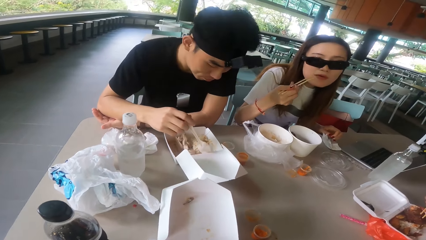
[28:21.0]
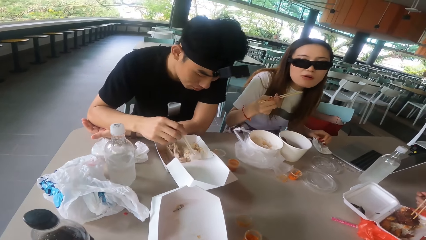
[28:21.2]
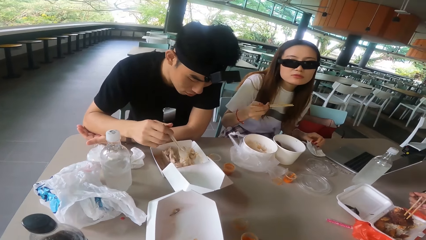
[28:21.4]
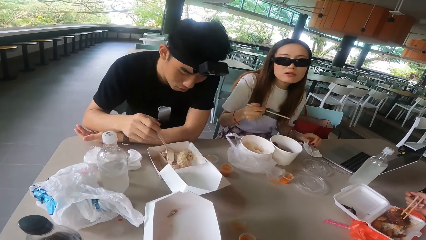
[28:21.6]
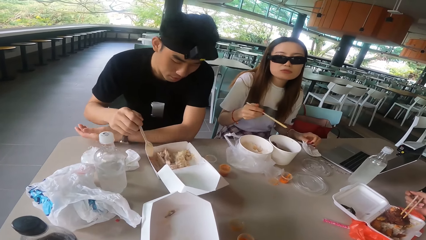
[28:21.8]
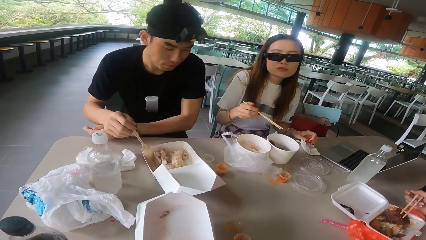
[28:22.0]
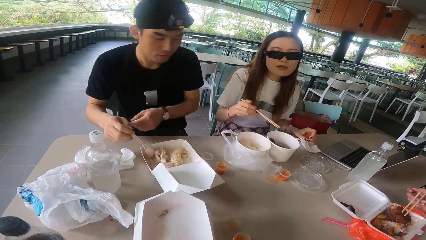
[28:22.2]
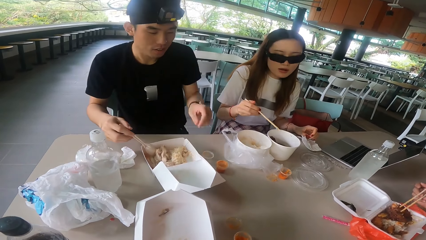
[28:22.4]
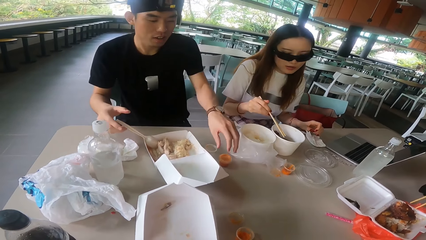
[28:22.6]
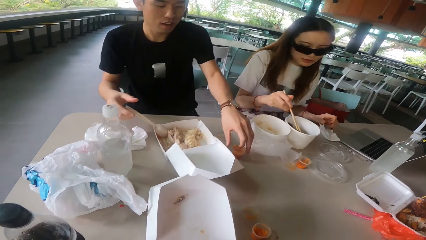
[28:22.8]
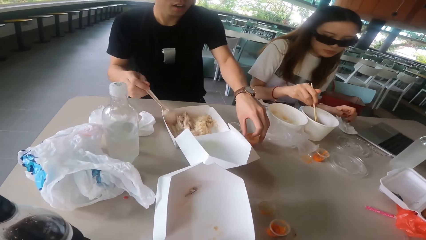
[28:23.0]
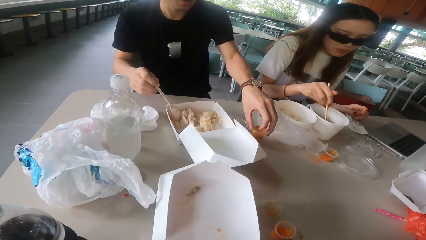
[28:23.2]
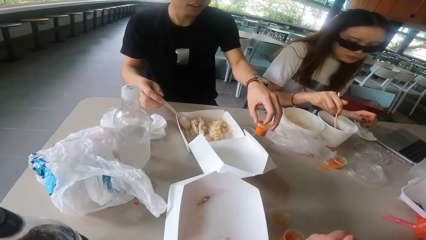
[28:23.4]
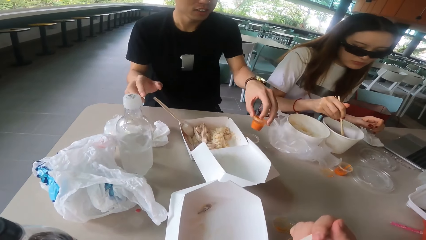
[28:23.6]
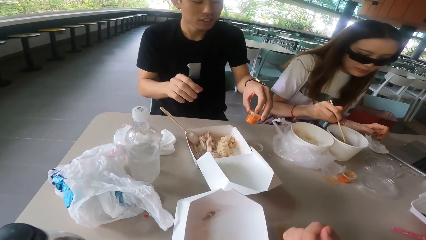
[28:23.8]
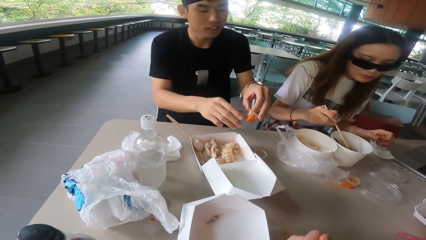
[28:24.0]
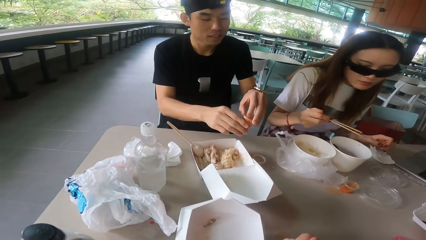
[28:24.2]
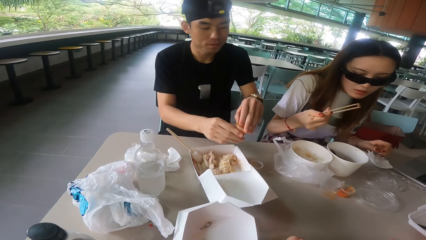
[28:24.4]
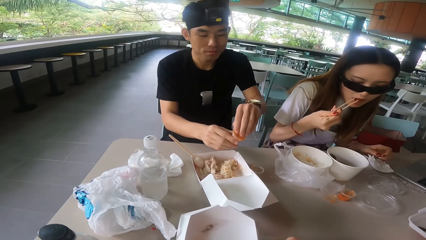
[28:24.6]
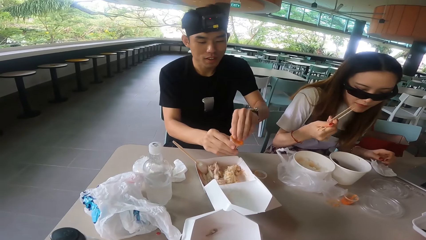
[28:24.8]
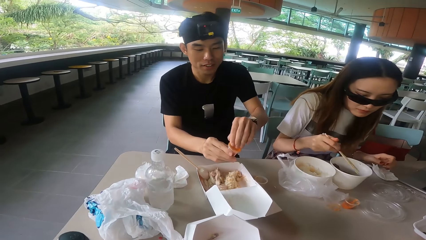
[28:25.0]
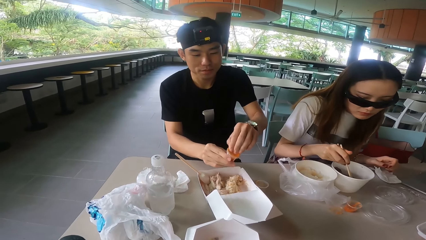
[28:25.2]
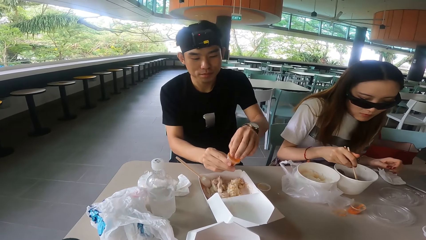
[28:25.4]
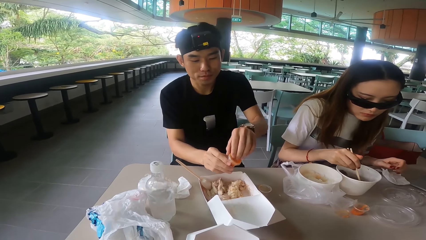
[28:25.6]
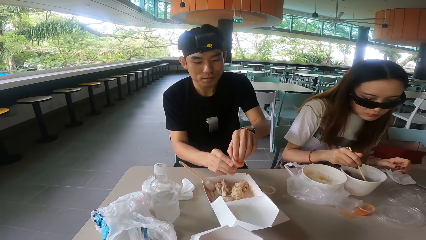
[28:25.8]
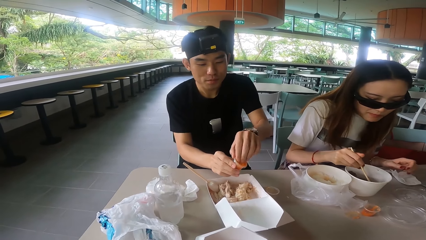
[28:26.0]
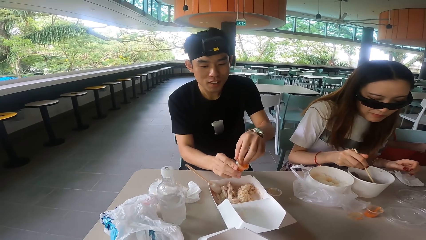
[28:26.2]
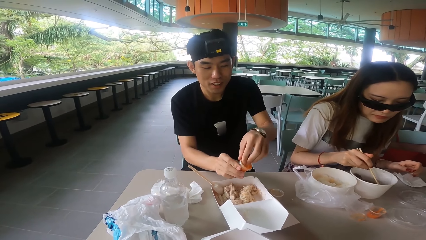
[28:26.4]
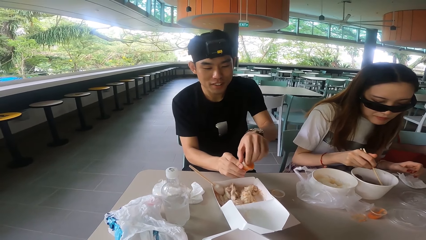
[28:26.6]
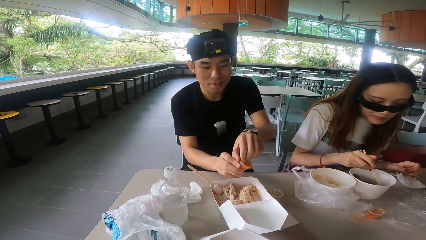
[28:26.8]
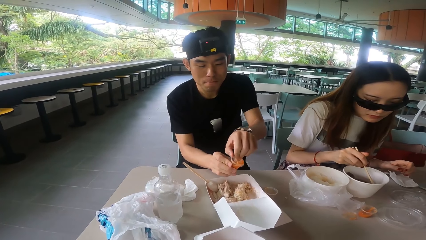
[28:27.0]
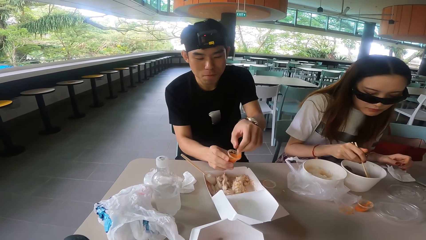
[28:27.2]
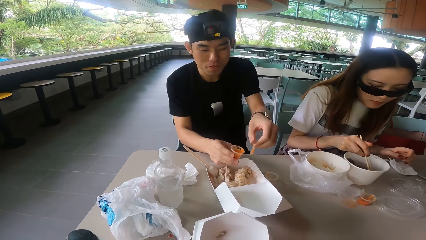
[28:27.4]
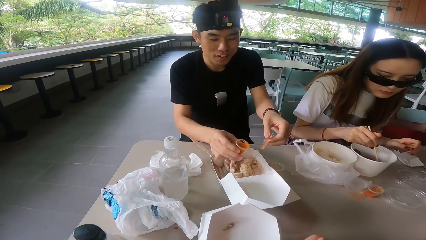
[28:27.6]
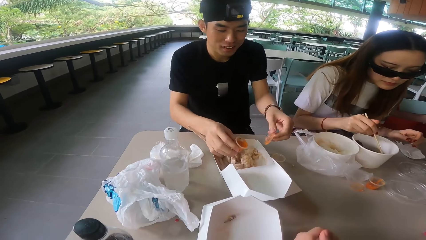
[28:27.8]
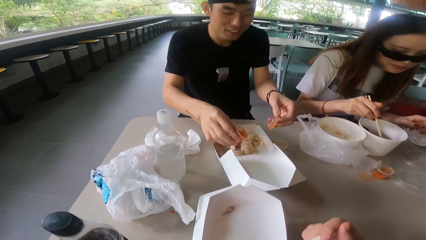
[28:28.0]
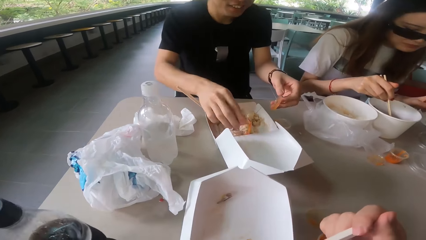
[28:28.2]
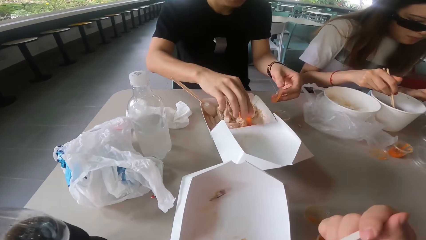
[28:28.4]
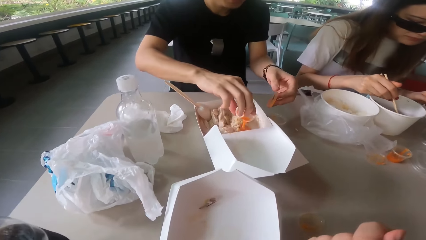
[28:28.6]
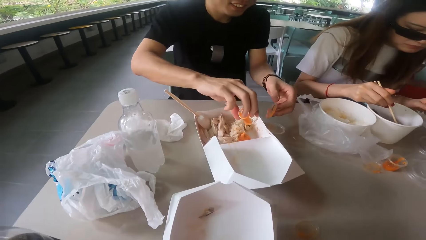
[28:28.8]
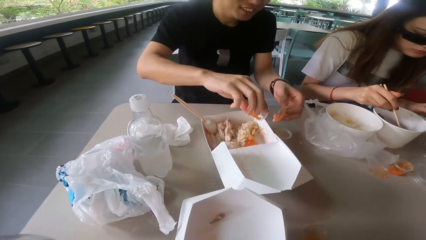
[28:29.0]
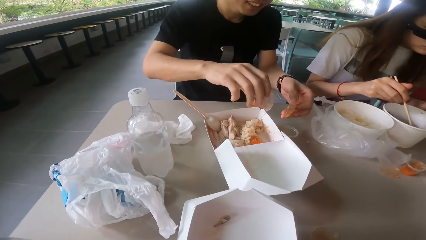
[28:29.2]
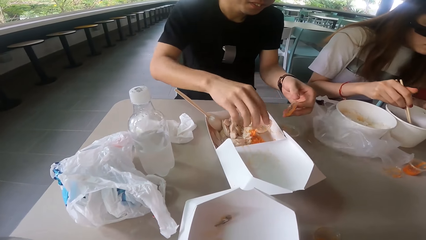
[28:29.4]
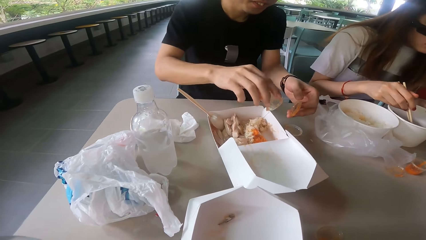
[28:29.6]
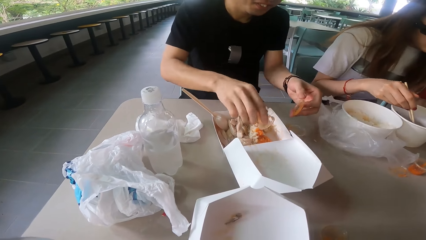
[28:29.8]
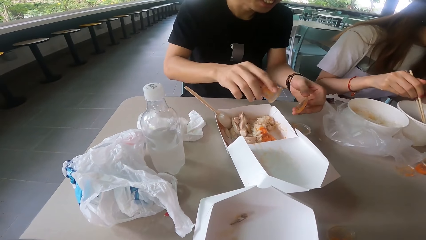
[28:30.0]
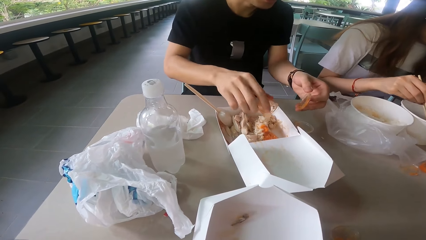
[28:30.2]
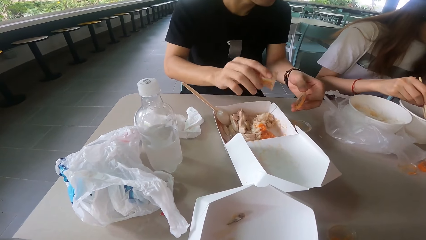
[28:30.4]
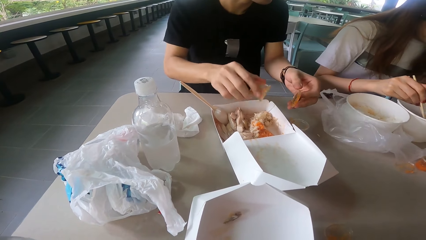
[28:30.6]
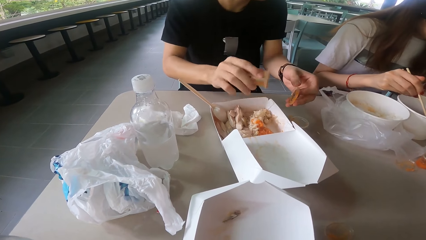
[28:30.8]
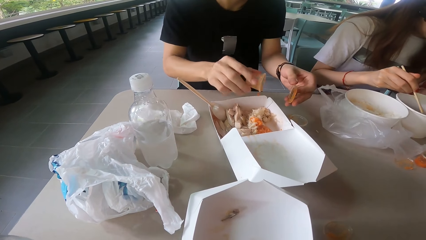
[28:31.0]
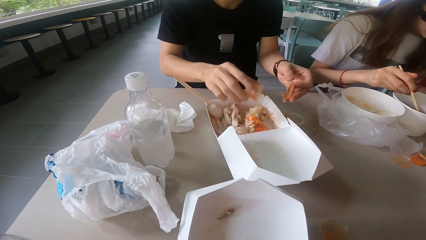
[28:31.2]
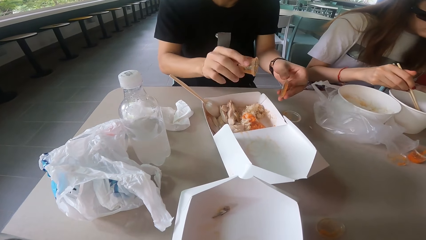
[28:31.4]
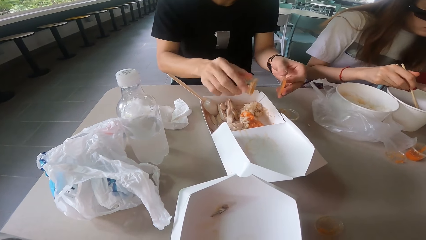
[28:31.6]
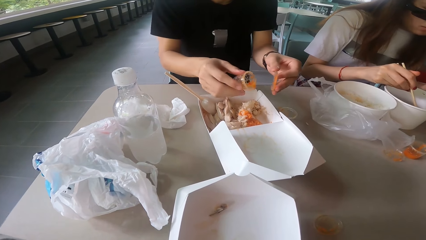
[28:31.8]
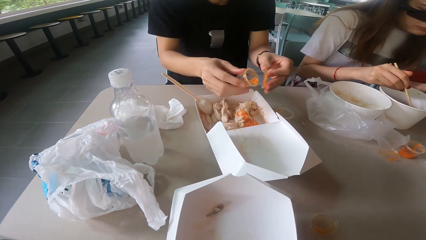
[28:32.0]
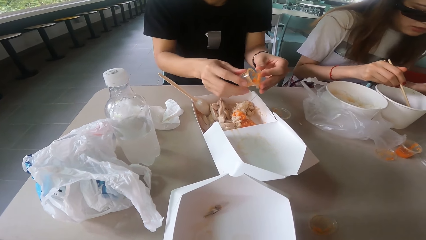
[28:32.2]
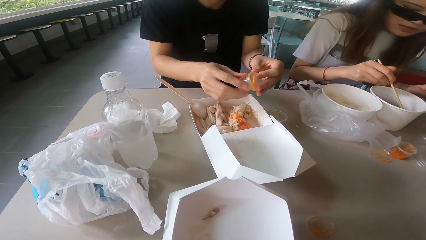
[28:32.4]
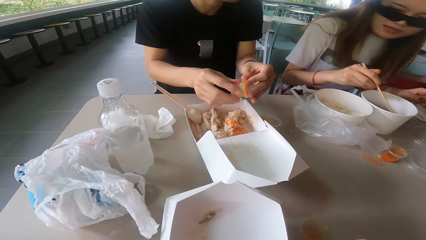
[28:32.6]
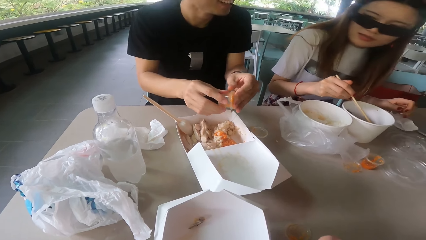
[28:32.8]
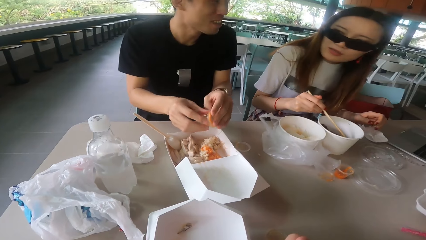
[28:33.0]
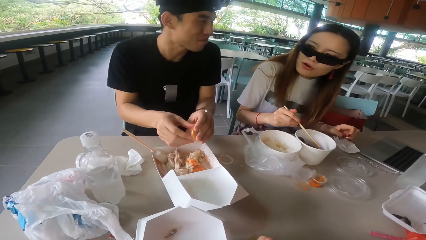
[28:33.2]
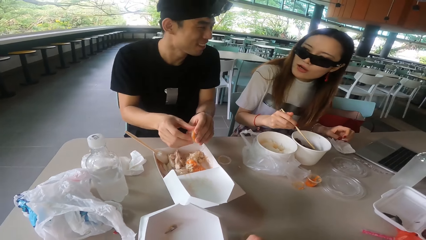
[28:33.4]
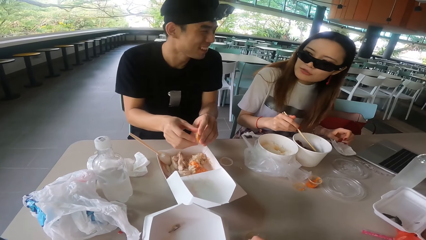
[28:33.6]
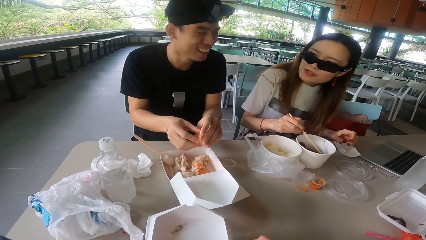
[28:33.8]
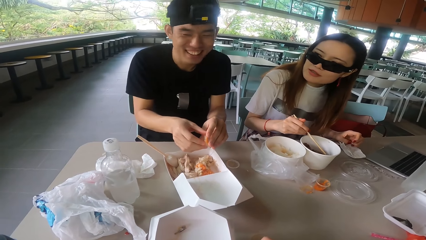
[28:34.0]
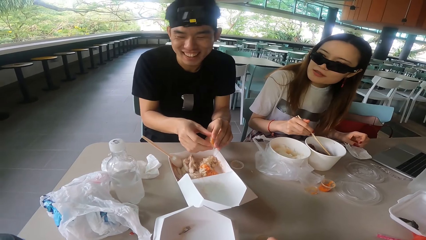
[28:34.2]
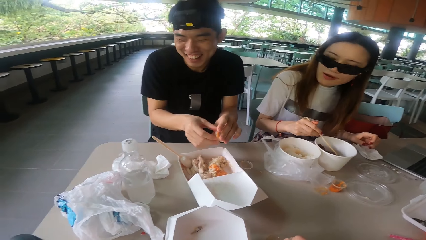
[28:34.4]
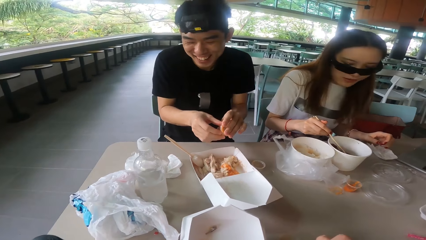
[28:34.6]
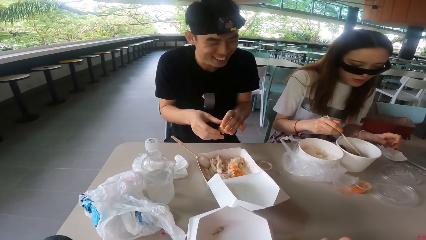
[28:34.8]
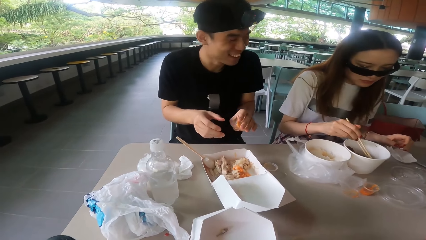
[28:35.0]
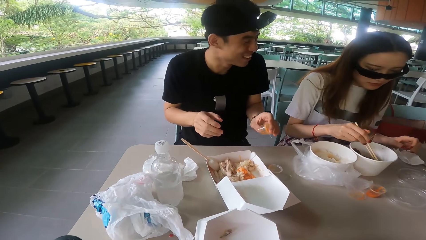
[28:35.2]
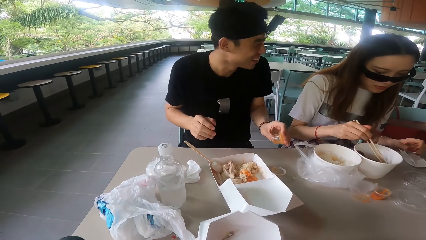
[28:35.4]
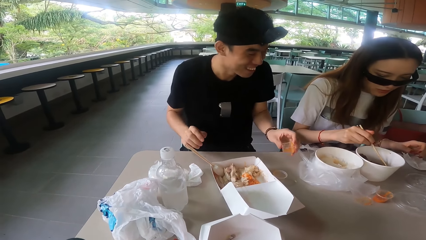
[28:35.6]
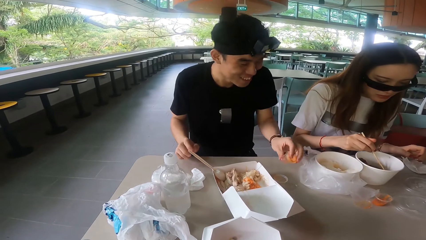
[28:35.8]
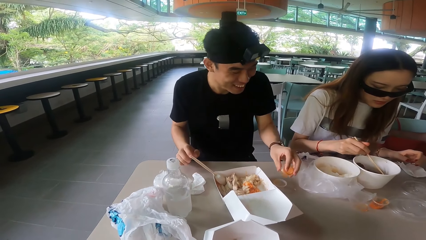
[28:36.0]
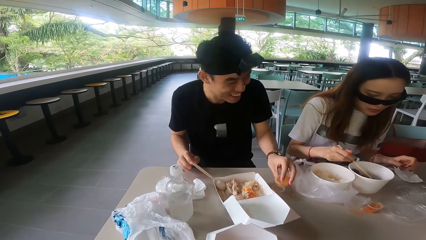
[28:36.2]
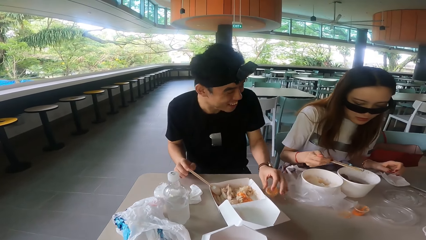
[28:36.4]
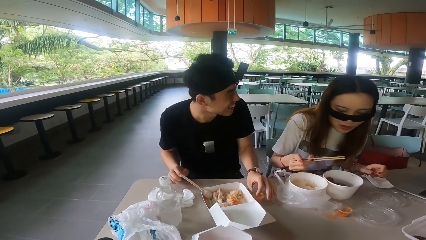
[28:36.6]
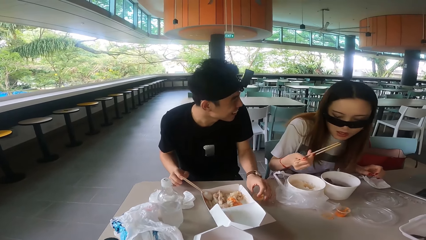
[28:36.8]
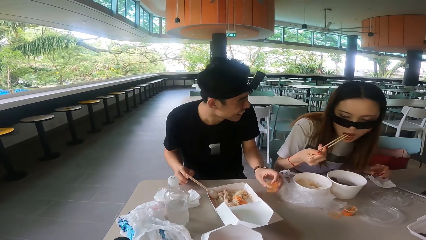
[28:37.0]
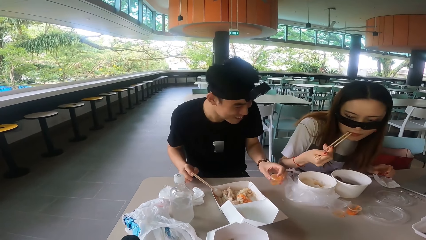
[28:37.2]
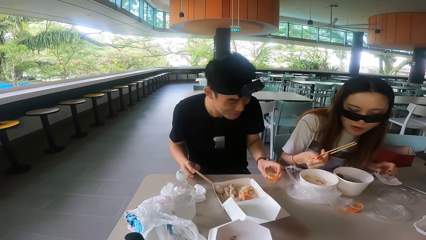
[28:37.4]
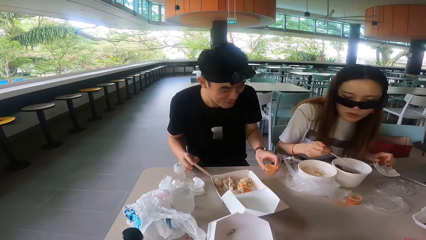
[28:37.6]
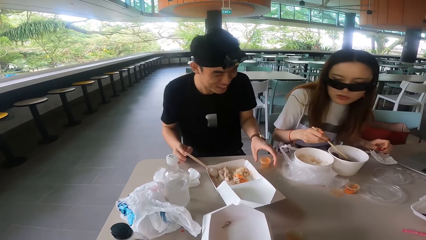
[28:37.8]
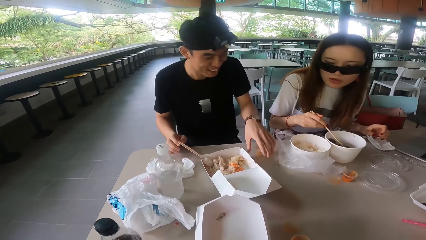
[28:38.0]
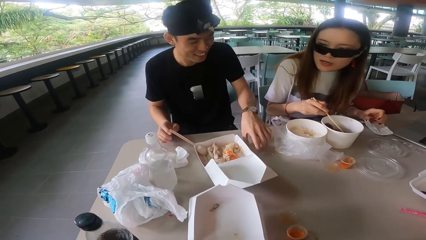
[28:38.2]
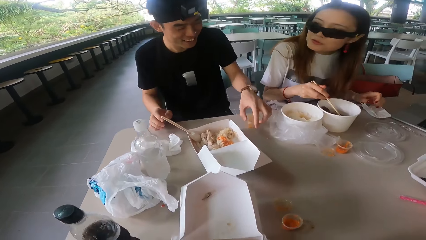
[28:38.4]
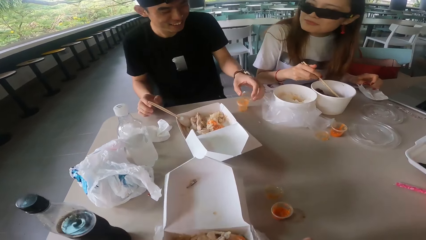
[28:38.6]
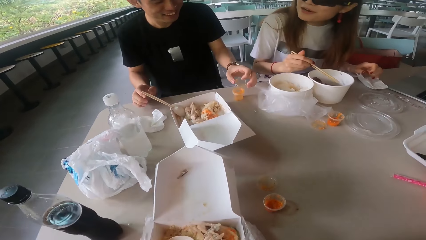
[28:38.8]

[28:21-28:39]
A woman looks at the camera wearer. The camera wearer looks at the woman. They look at the woman again. A man picks up a sauce or spice can from the table. The woman takes a piece of meat with a chopstick and eats the piece of meat with the chopstick. The man opens the spice can. The woman touches pieces of meat with the chopstick. The man pours sauce on the meat. He shakes the sauce and covers the sauce. The woman looks at the man. She takes a piece of meat with a chopstick and talks to the man. The man puts the sauce on the table. The woman eats the piece of meat with the chopstick. The man covers the sauce.
